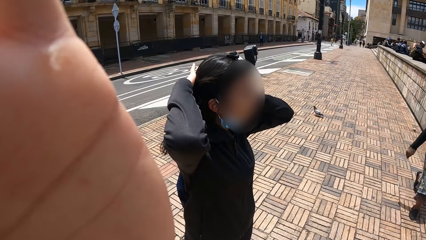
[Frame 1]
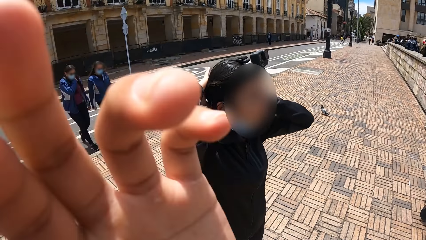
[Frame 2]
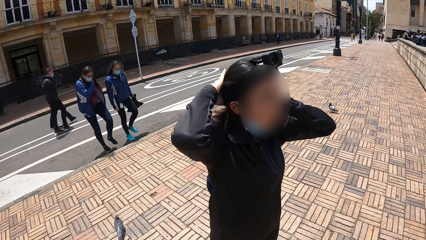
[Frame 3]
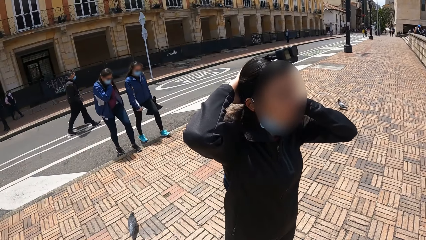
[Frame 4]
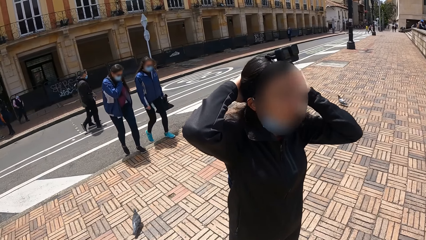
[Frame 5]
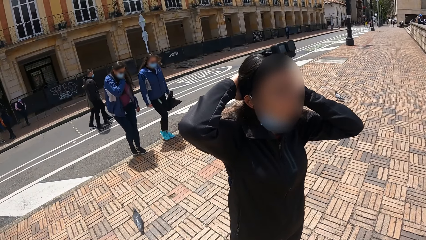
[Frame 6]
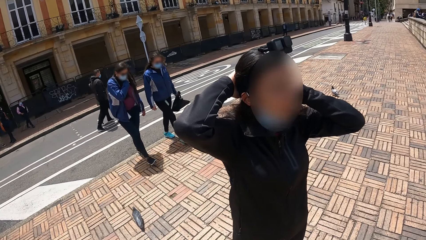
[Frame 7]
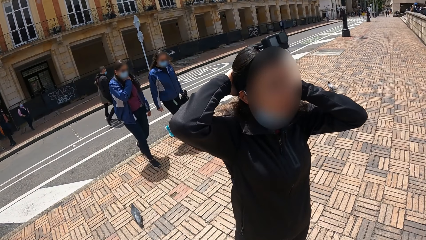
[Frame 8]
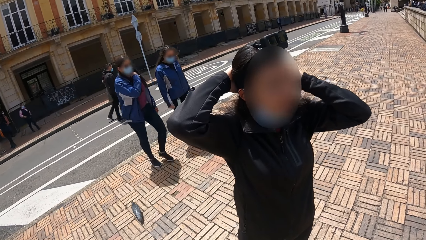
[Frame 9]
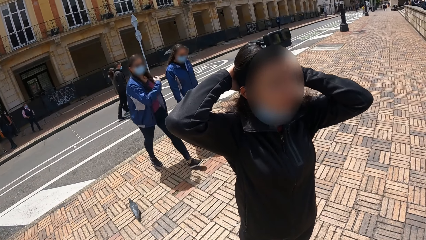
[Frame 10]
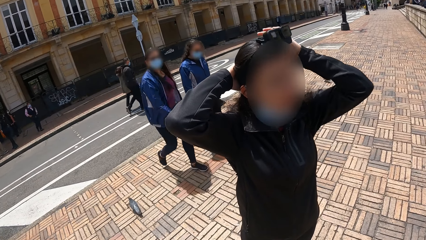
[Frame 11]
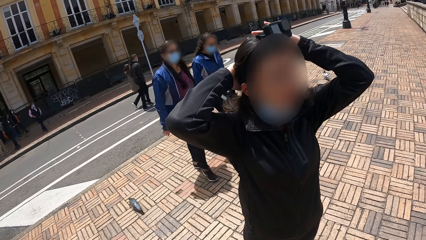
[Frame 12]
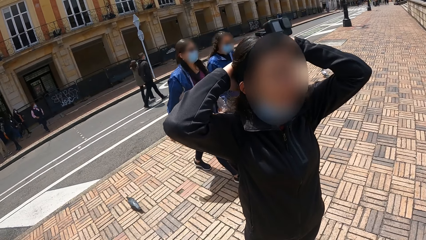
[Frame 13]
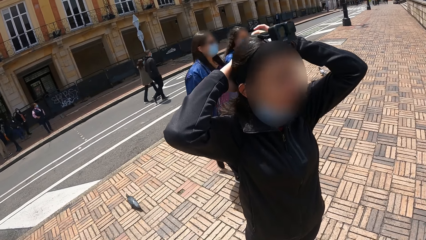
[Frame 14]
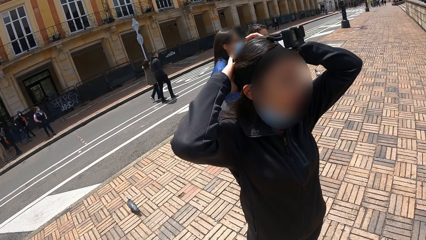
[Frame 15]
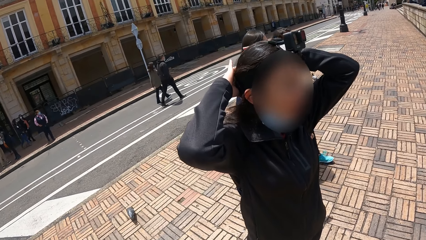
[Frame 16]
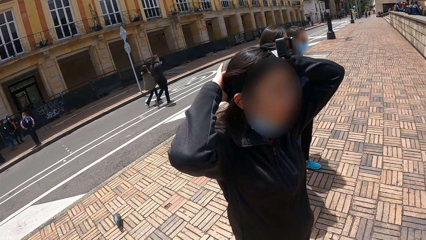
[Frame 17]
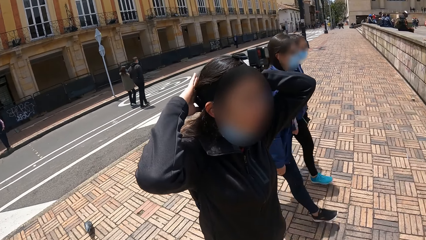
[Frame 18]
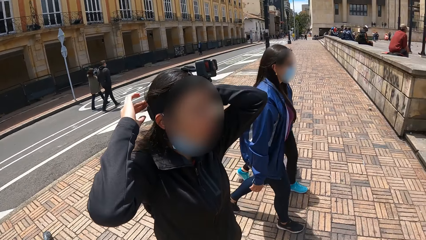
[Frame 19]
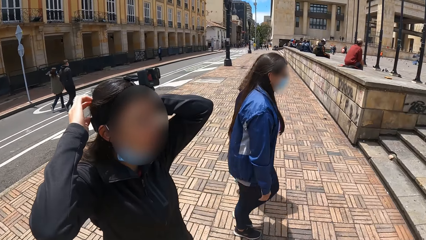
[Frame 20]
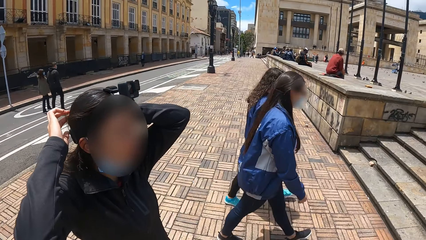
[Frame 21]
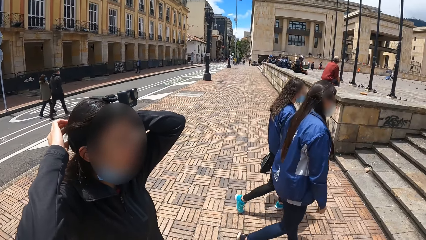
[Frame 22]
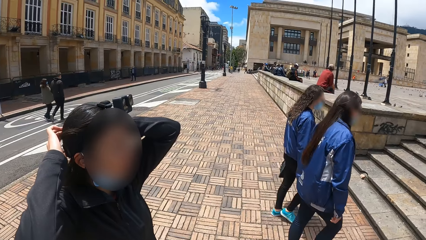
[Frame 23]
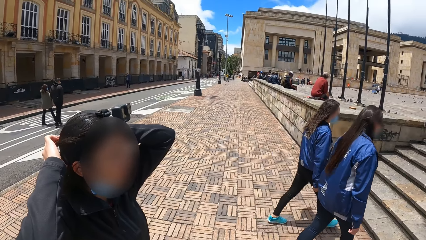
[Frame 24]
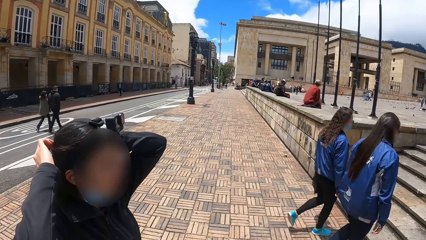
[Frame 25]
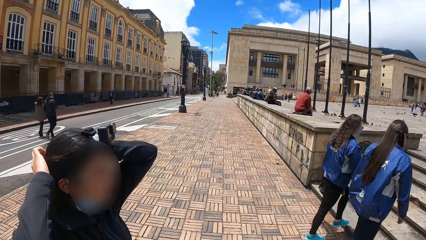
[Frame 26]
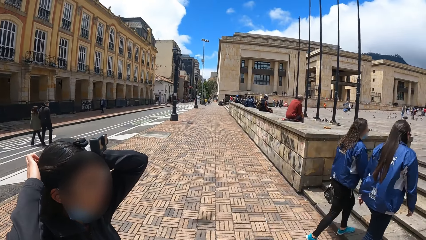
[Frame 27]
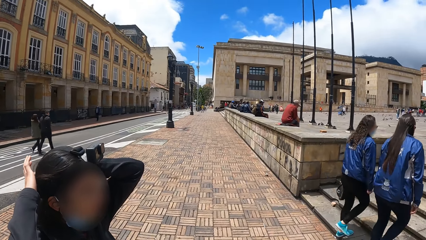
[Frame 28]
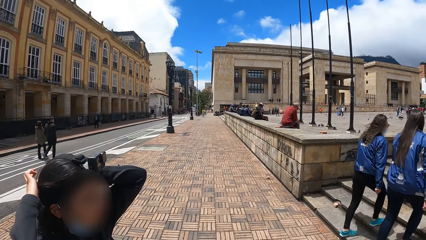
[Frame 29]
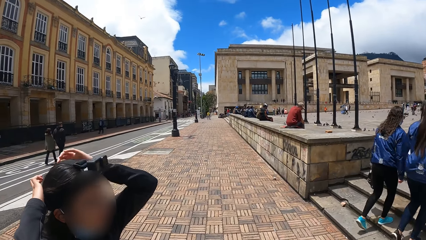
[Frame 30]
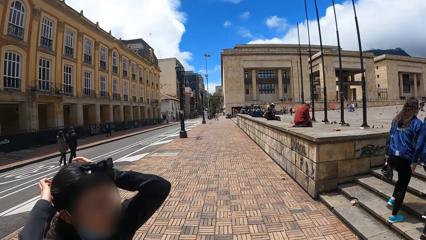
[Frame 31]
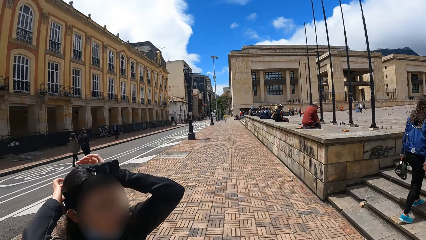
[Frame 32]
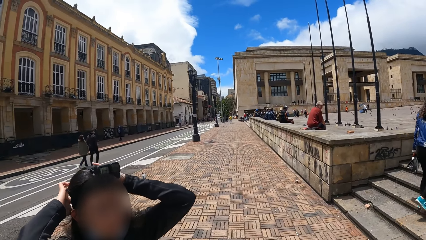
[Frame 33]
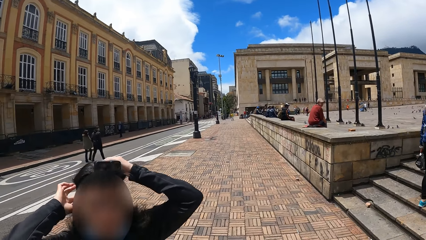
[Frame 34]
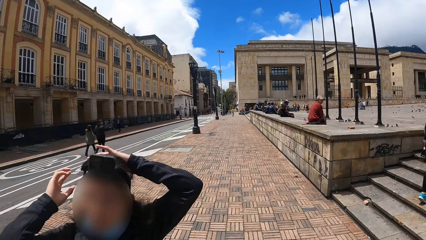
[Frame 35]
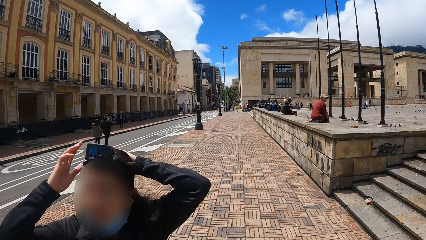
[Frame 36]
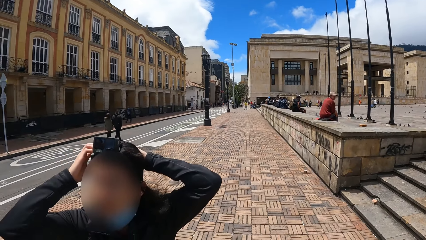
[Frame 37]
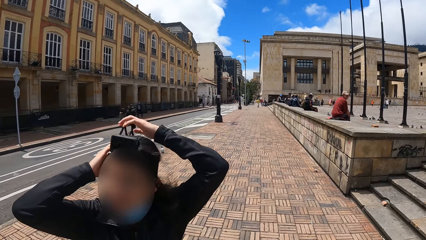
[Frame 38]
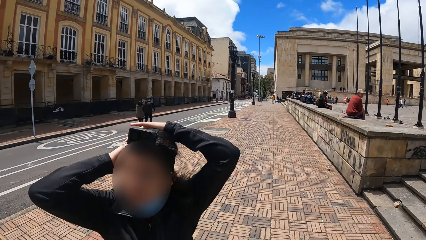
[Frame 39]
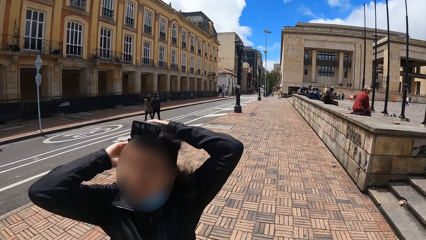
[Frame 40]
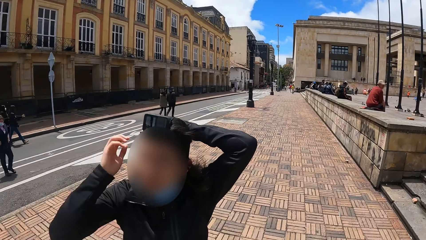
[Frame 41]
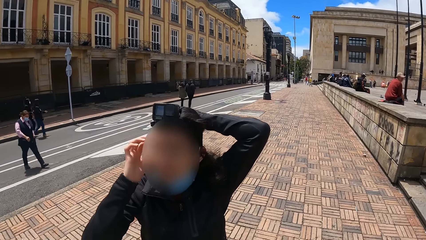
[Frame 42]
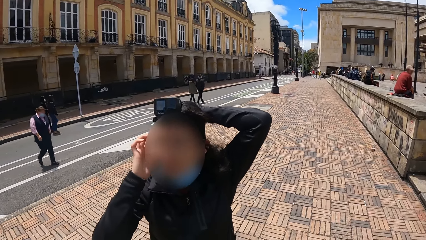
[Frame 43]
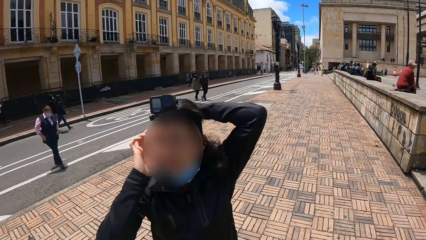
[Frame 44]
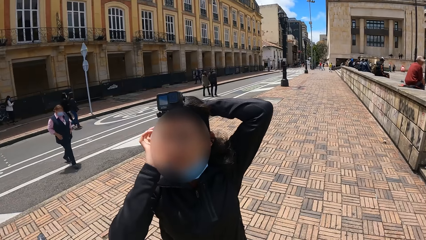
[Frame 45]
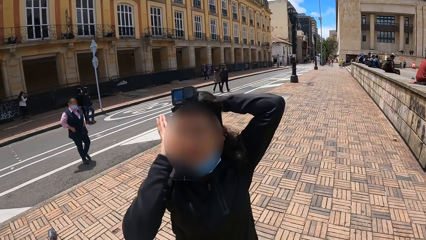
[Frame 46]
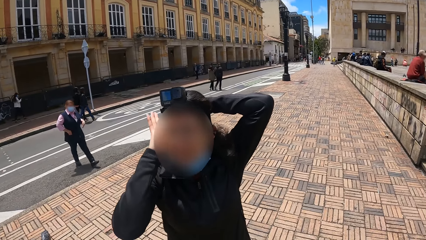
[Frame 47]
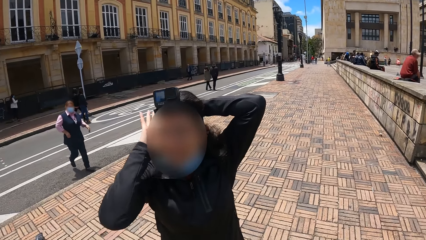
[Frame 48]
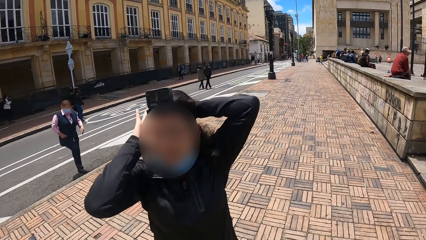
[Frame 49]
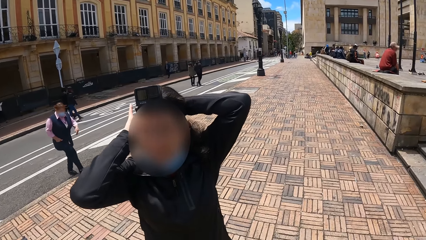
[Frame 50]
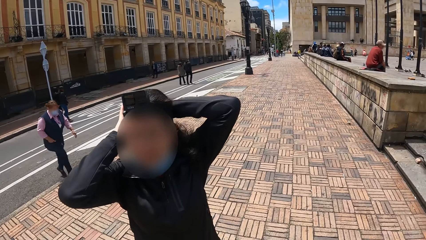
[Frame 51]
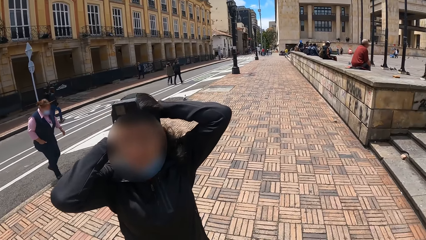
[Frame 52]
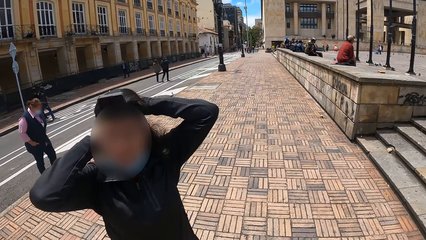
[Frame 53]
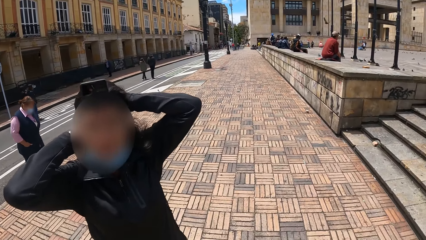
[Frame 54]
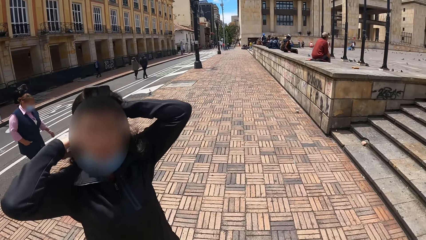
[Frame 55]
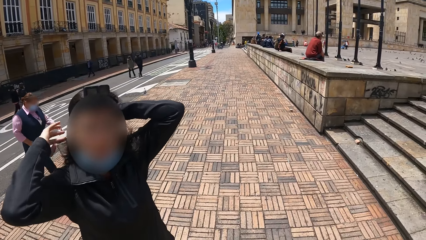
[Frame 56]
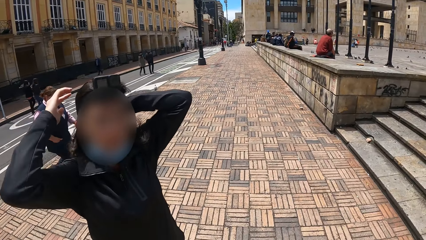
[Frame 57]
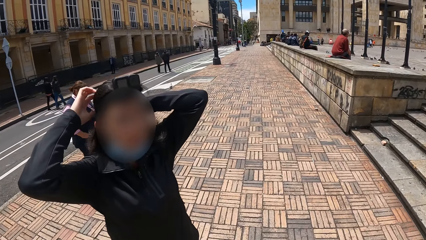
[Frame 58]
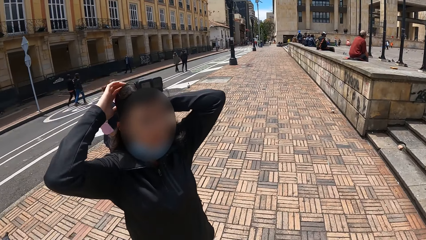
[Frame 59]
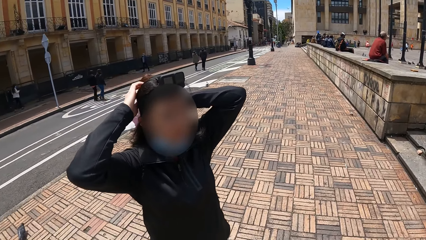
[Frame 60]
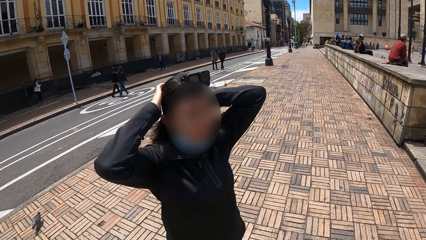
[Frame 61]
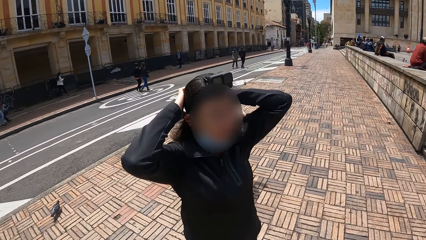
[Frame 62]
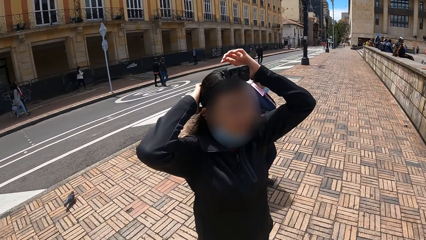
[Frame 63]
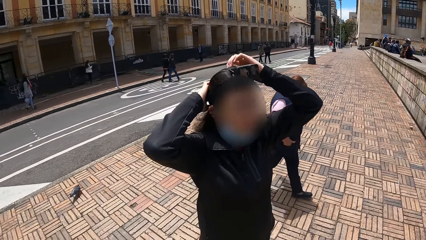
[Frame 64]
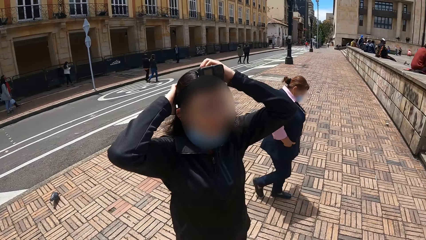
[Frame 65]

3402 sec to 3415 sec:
A person holds the hair. The person adjusts the hair. The camera wearer looks around. The person rubs the hair.

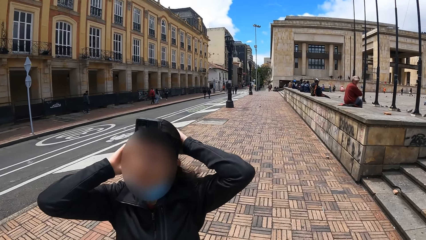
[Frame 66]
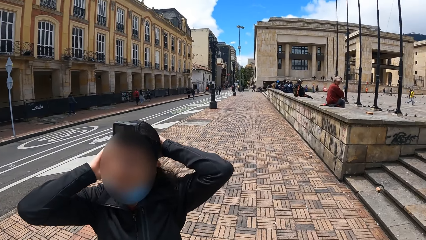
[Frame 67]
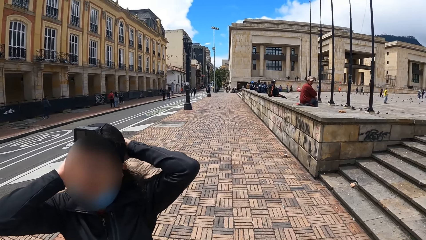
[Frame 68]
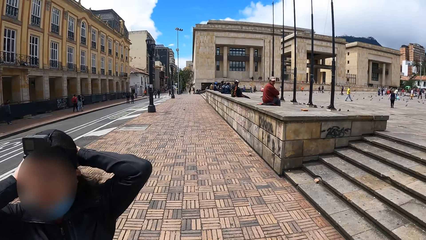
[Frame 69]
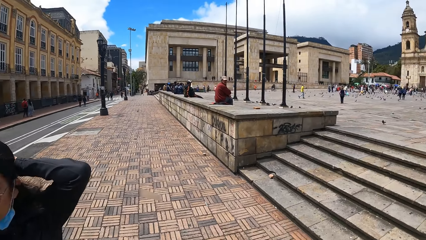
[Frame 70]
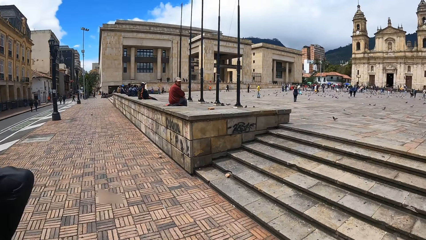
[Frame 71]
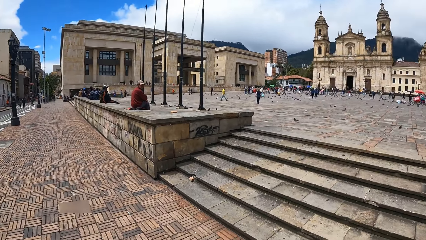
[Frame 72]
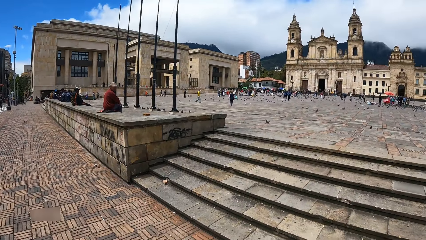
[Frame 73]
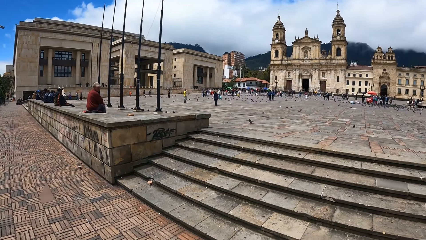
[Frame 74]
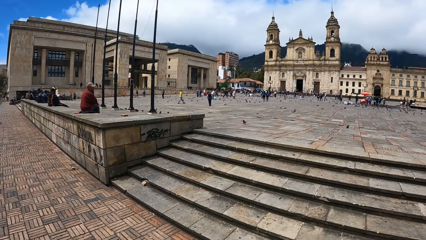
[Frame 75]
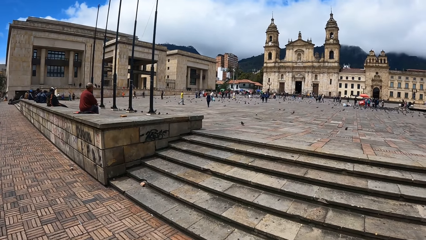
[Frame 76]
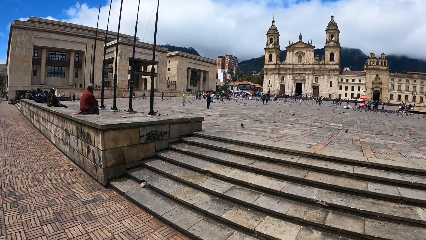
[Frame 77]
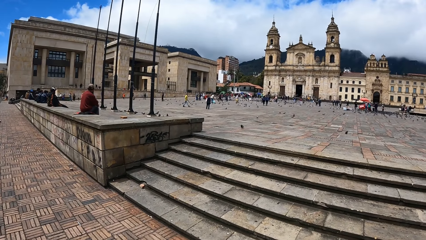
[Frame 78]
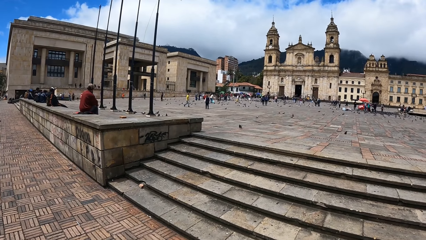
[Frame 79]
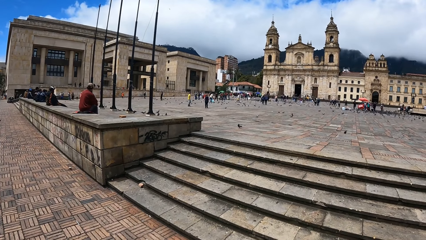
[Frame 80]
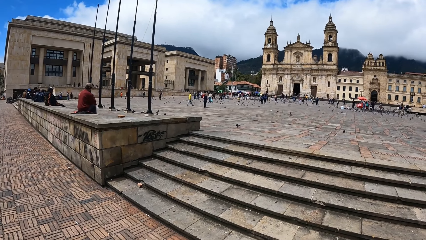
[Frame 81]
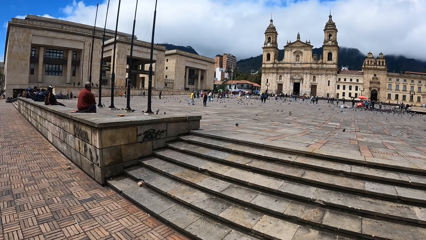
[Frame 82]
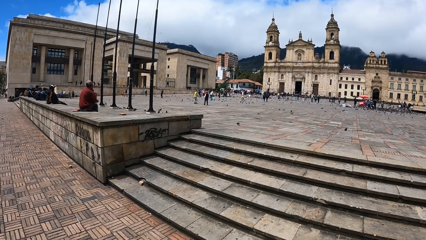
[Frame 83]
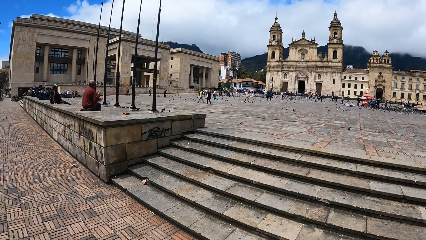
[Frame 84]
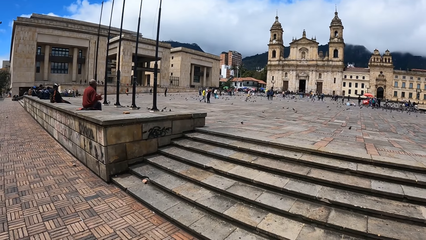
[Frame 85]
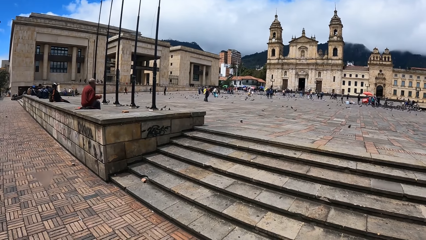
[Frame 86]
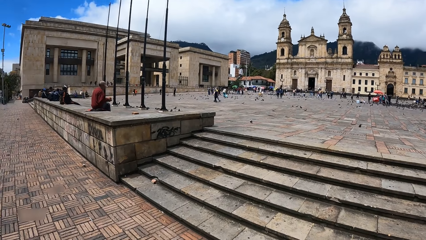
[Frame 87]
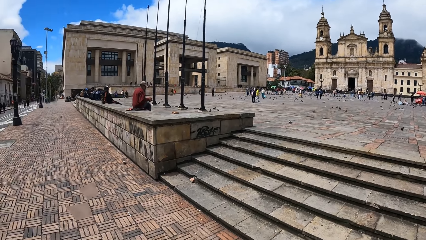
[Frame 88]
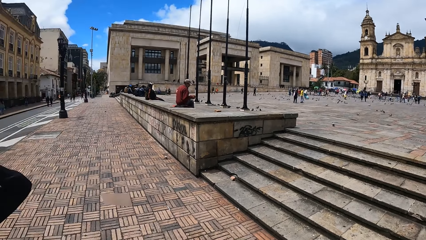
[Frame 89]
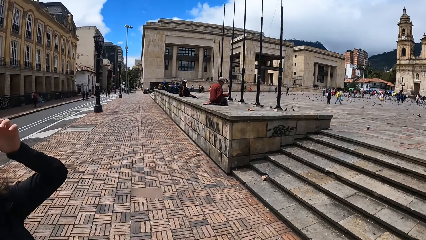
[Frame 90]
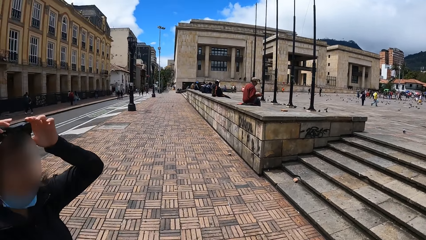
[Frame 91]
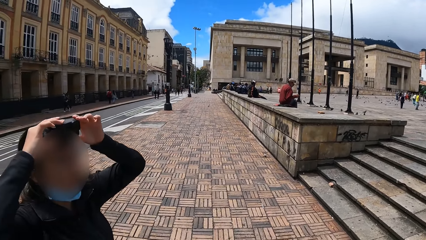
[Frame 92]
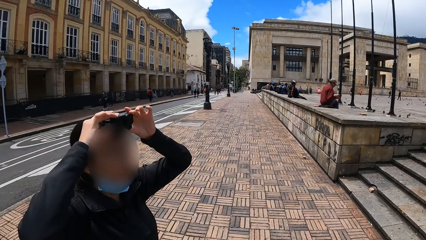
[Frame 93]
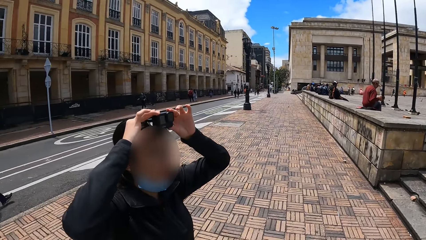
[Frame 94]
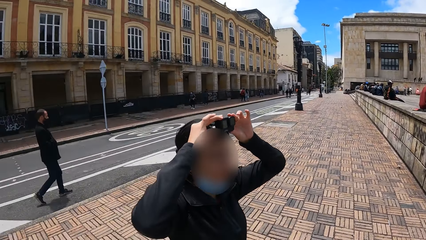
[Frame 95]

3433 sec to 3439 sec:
The camera wearer stares around. A person adjusts the camera.
